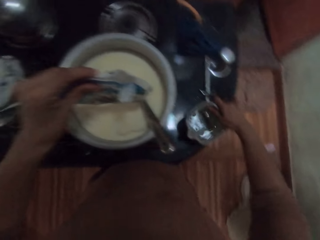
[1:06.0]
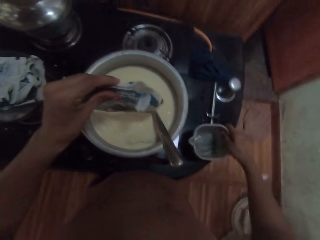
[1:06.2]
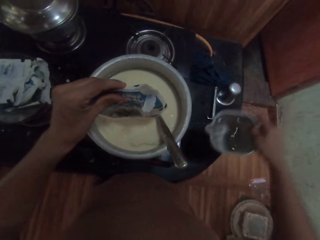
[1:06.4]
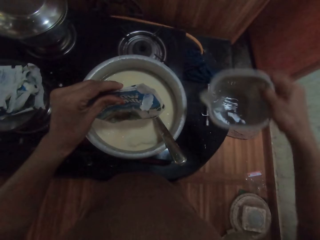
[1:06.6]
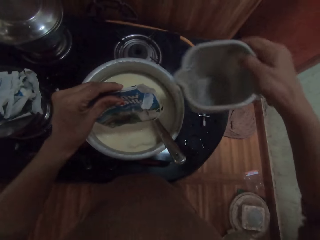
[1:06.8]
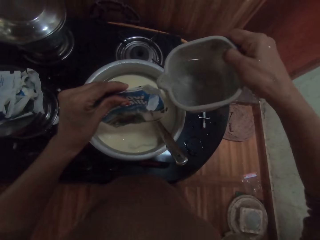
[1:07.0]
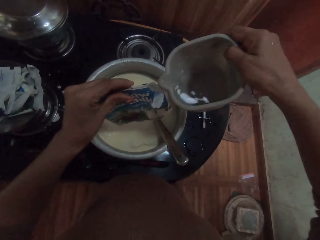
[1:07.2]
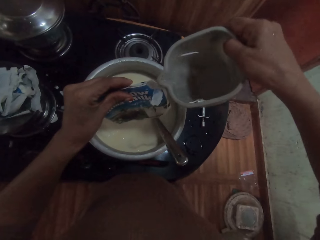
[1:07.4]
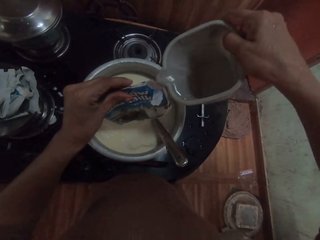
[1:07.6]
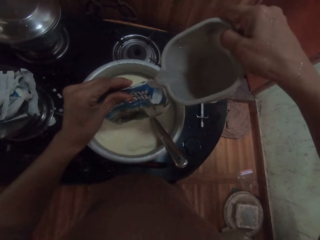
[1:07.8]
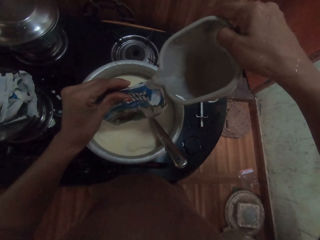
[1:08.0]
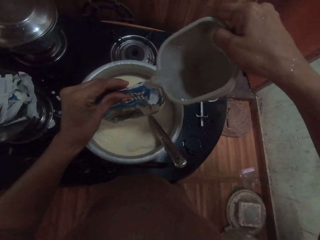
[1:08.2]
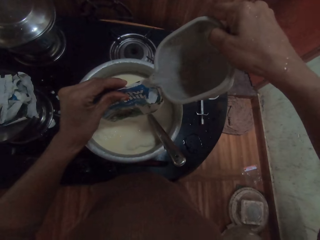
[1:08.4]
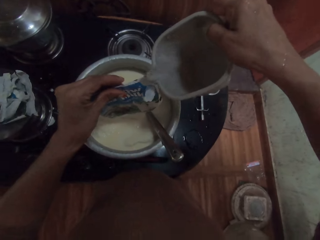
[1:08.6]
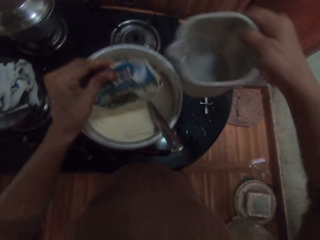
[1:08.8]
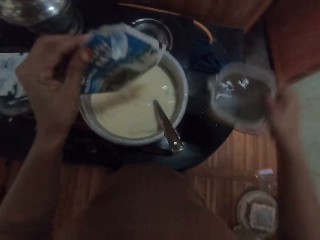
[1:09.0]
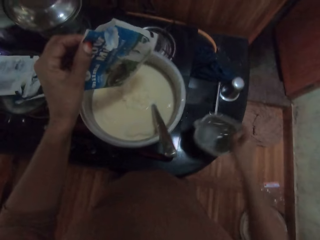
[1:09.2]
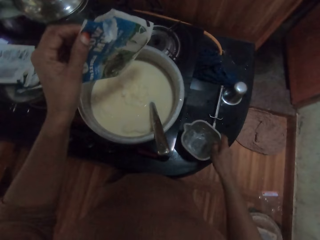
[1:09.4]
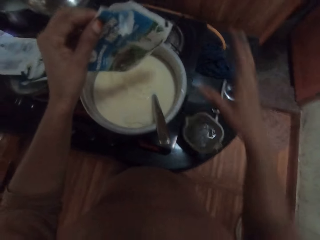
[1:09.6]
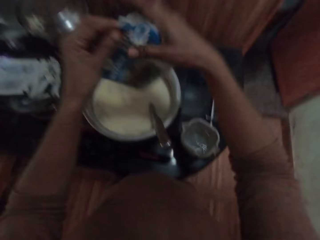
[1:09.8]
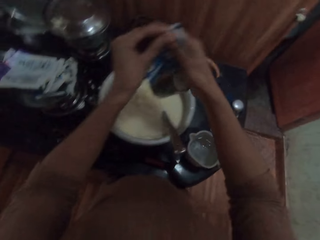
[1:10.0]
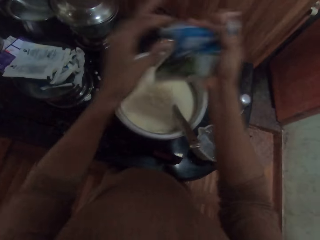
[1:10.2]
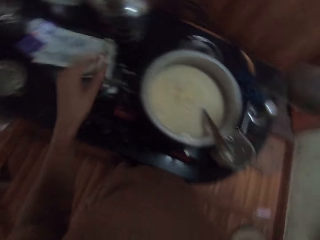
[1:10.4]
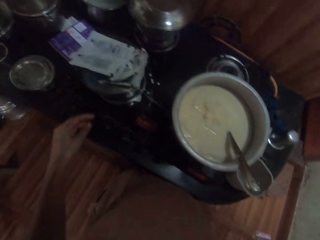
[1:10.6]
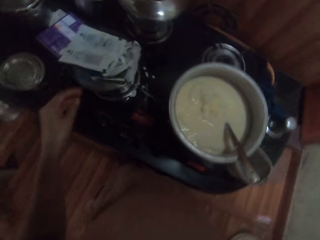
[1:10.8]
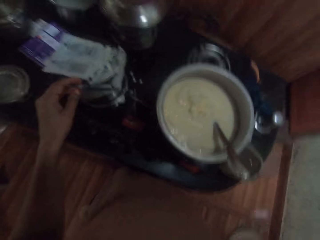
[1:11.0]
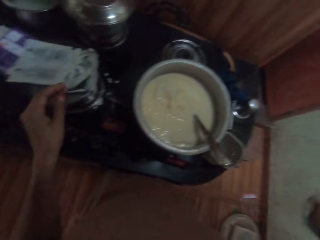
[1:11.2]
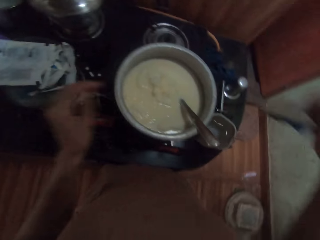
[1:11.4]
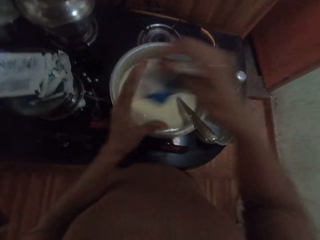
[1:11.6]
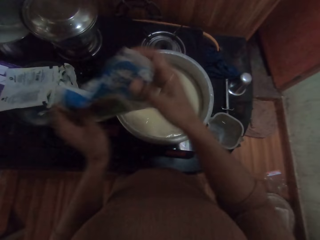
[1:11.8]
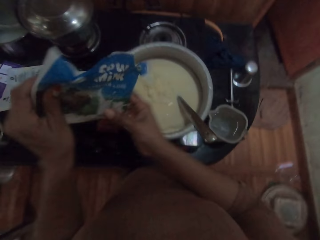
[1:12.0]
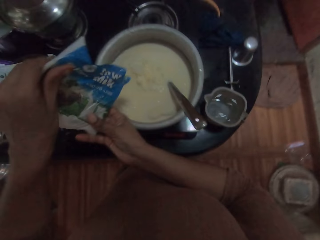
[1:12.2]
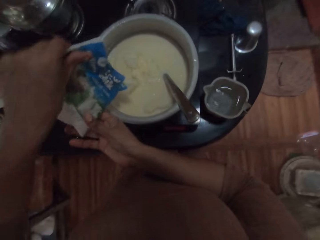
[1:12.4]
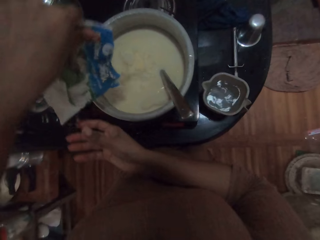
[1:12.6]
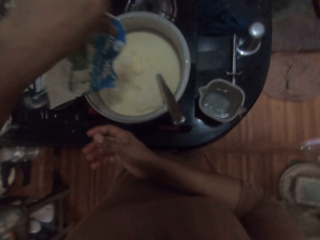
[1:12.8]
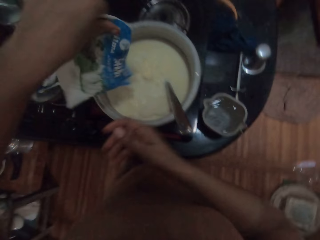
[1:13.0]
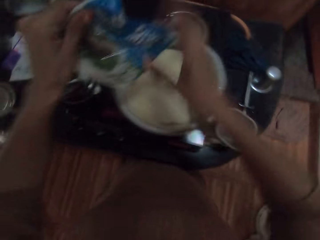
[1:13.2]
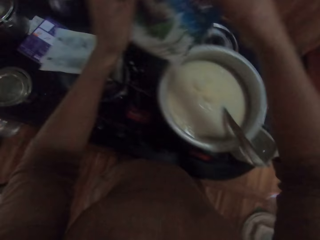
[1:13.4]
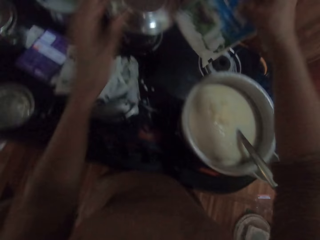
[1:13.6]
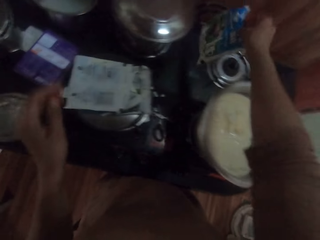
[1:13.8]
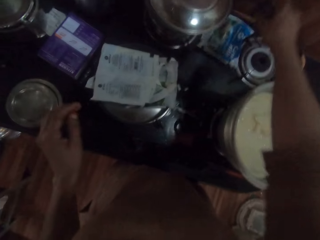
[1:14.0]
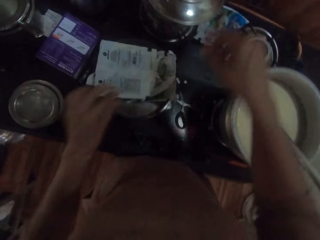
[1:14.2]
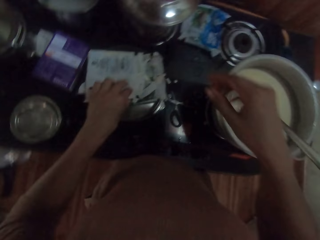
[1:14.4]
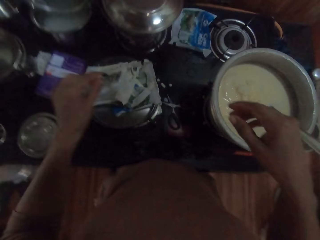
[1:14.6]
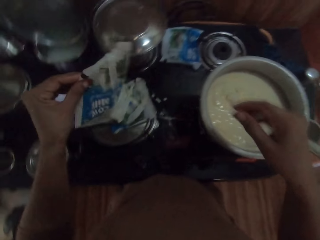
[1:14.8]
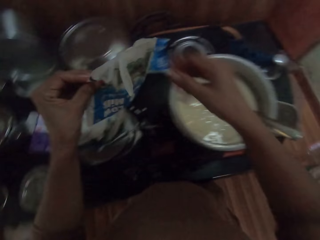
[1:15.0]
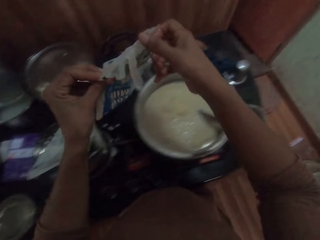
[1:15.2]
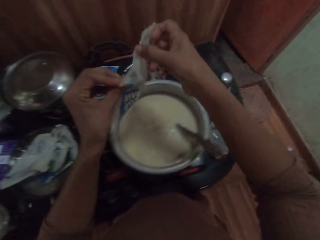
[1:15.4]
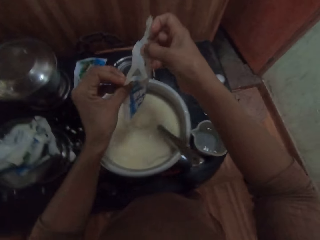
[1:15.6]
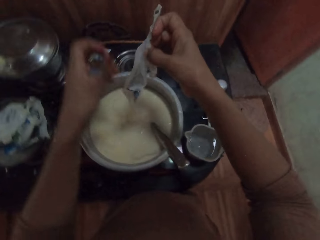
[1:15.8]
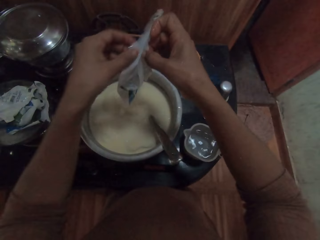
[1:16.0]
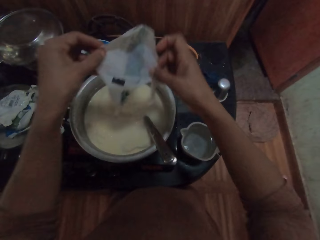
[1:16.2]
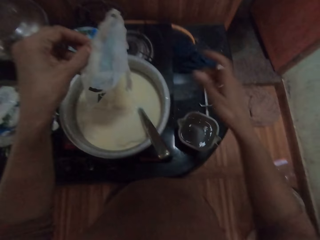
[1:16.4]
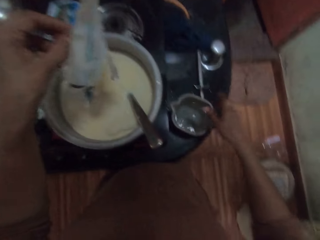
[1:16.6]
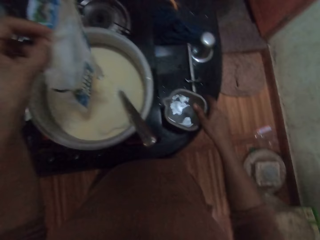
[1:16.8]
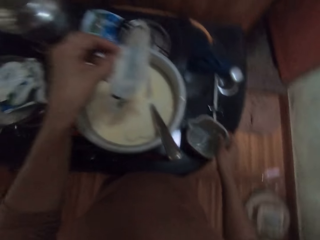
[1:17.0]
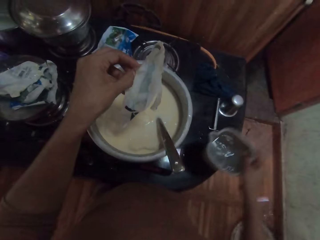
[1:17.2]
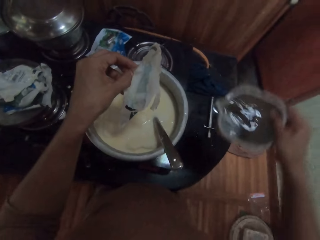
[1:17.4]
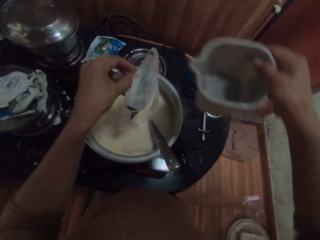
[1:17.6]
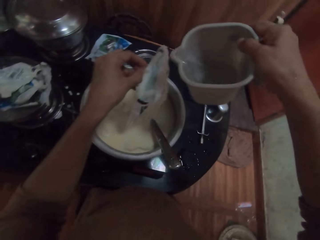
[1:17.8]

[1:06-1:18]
The camera wearer picks up the cup of water on the gas stove with her right hand. She pours water from the cup in her right hand into the sachet in her left hand. She puts the cup in her right hand on the gas stove. She passes the sachet from her left hand to her right hand. She shakes the sachet in her right hand. She holds the sachet with both hands. She pours water from the sachet in her hands into the pot on the gas stove. She puts the sachet in her hands on the gas stove. She picks up a sachet on the pot on the gas stove with her left hand. She adjusts the sachet in her hands. She picks up the cup of water on the gas stove with her right hand.

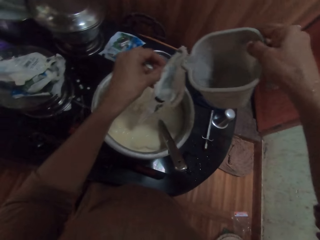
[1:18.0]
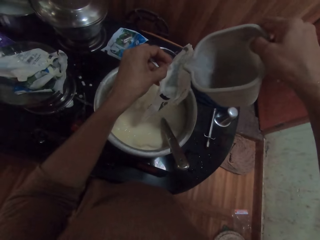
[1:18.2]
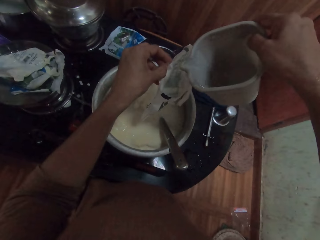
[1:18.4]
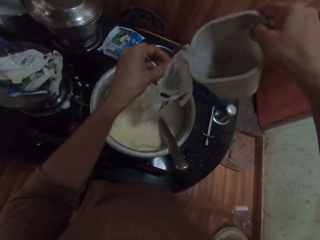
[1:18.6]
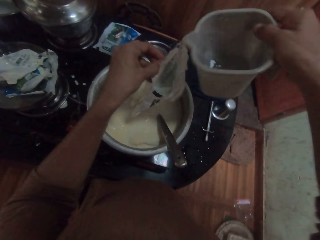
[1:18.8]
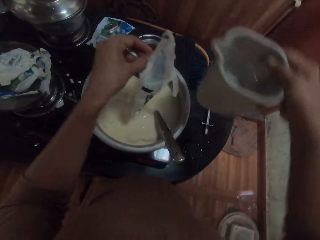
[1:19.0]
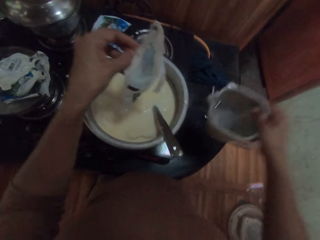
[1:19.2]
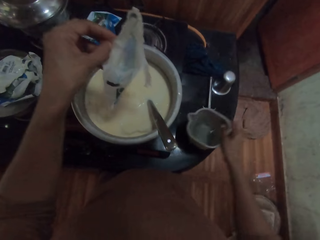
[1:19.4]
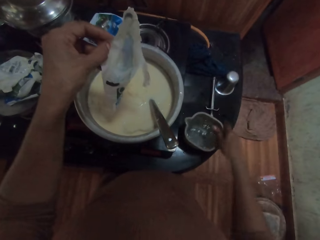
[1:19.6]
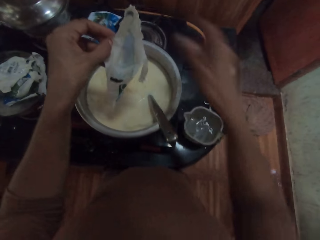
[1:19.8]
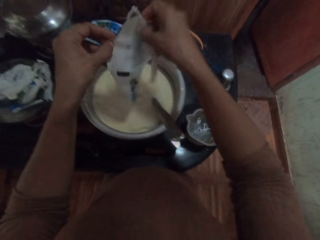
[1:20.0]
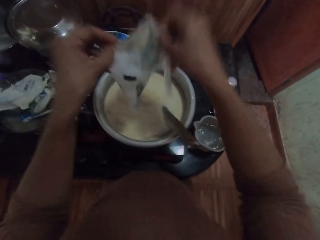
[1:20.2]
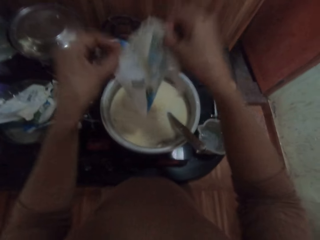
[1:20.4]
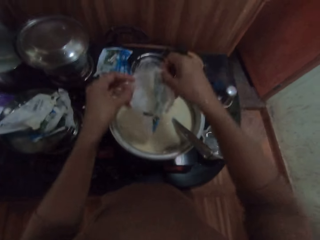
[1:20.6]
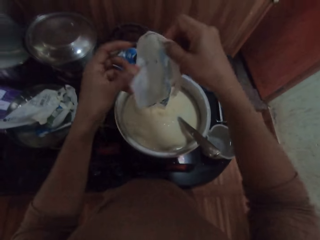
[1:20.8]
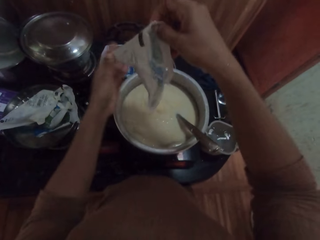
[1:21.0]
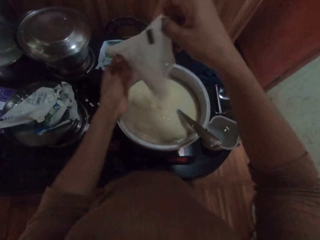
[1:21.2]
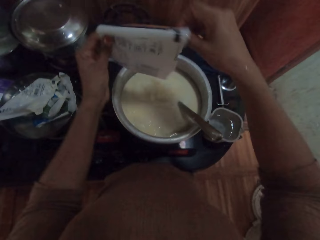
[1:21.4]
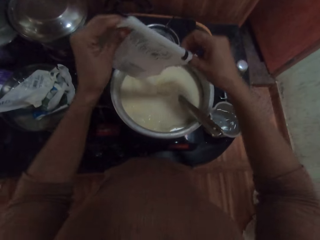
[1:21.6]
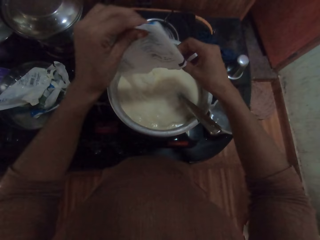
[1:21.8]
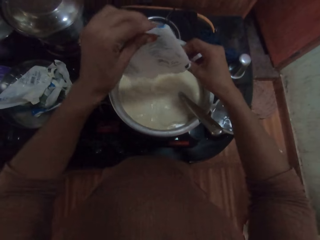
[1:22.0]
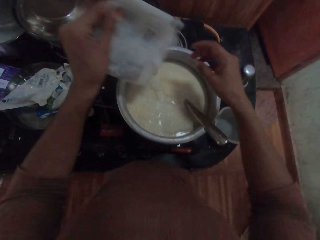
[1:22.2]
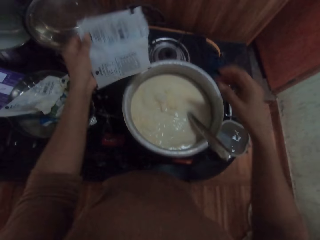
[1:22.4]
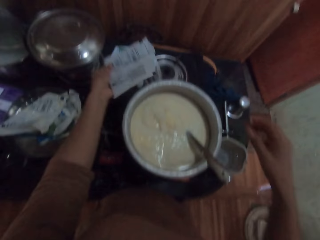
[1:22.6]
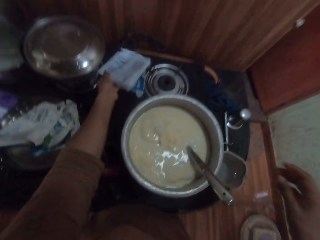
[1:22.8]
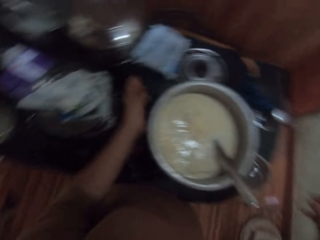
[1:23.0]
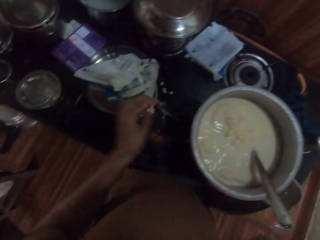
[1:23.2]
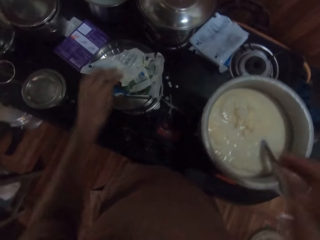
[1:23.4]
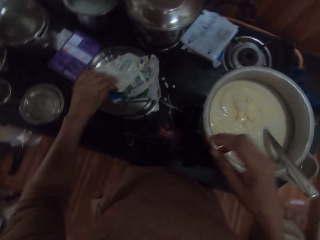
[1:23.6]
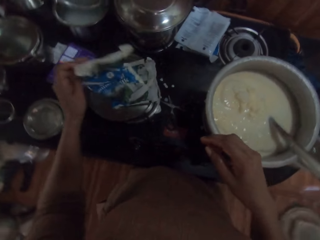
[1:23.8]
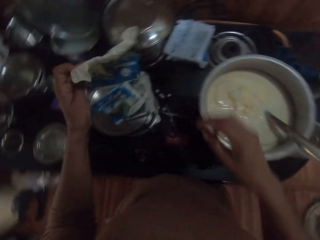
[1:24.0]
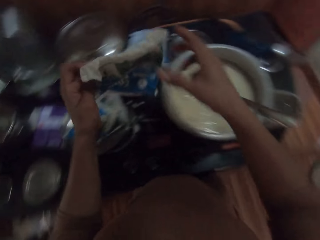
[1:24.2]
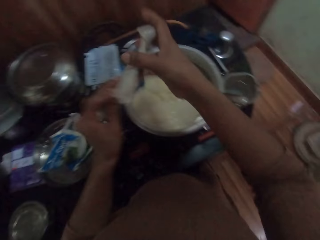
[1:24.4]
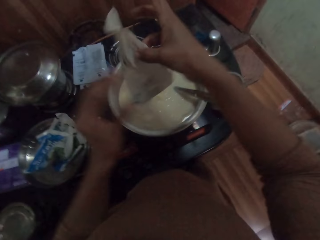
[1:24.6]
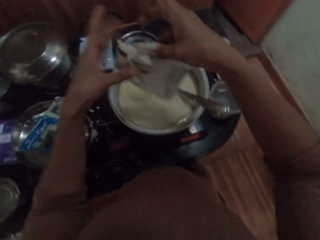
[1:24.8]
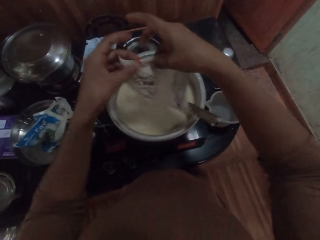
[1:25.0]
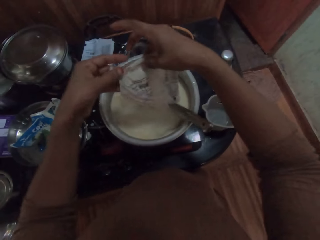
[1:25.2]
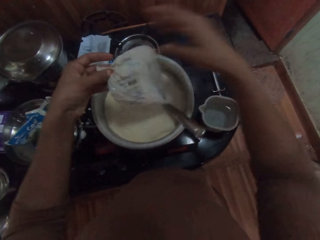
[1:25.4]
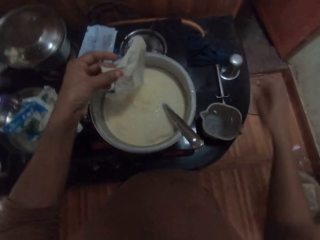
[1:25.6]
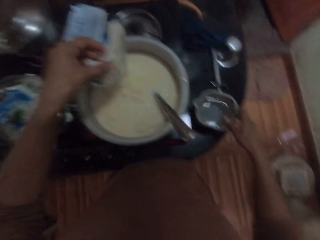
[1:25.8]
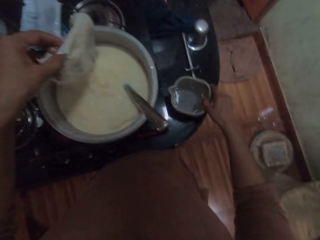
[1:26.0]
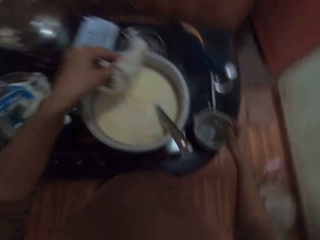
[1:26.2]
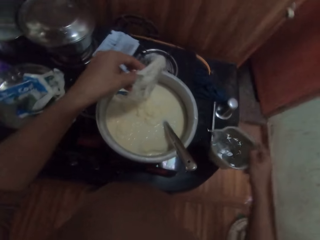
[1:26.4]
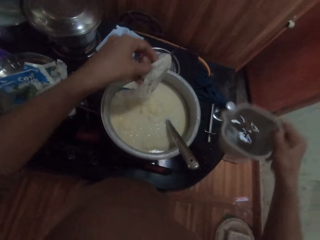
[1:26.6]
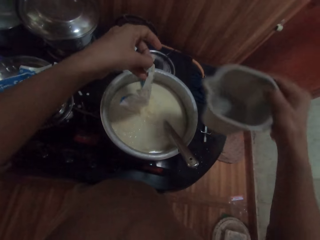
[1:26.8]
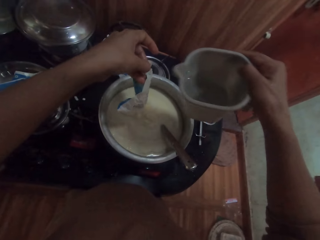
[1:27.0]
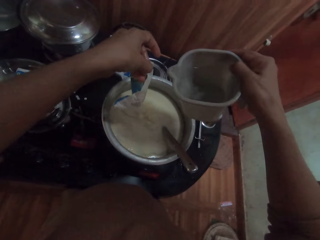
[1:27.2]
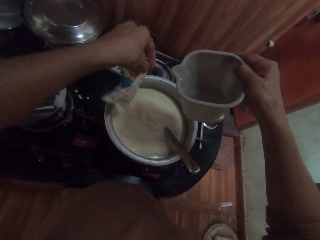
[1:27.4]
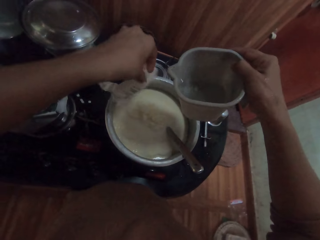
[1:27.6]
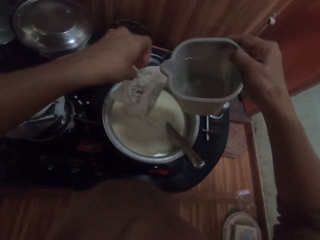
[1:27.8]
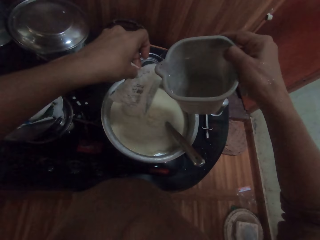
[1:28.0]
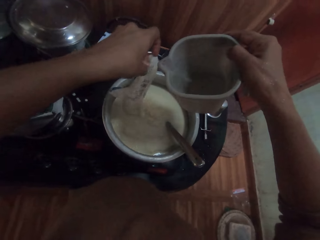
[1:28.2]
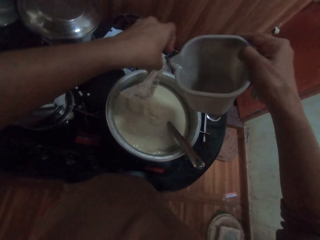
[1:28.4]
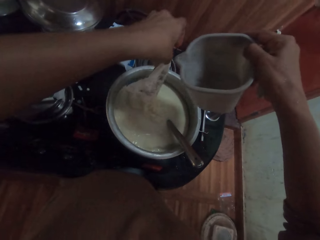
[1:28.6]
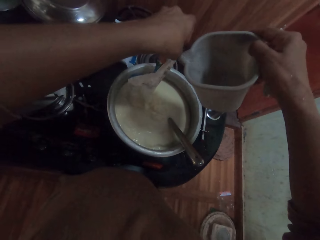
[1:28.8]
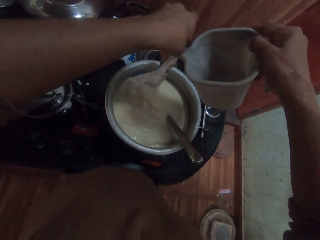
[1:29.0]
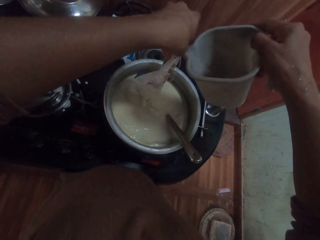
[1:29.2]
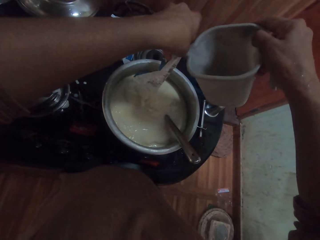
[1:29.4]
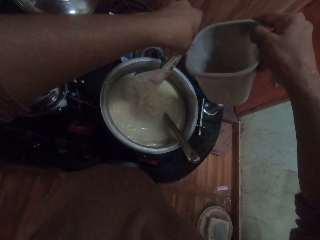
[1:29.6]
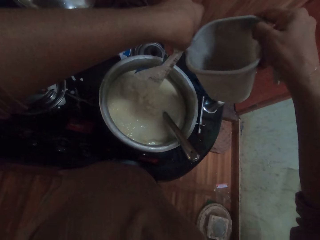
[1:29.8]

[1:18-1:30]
The camera wearer pours water from the cup in her right hand into the empty sachet in her left hand. She puts the cup in her right hand on the gas stove. She shakes the sachet with both hands. She pours water from the sachet in her hands into the pot on the gas stove. She puts the sachet in her left hand on the gas stove. She picks up a sachet on the pot on the gas stove with her left hand. She adjusts the sachet in her hands. She picks up the cup of water on the gas stove with her right hand. She pours water from the cup in her right hand into the sachet in her left hand.
